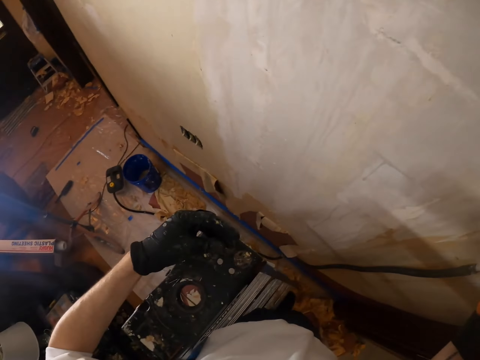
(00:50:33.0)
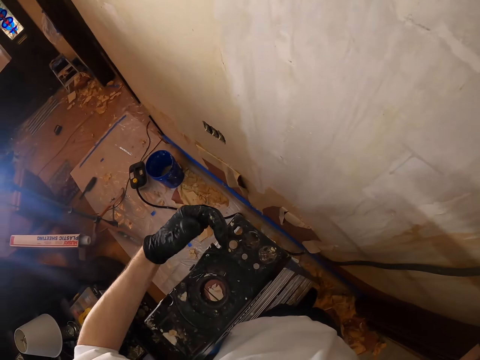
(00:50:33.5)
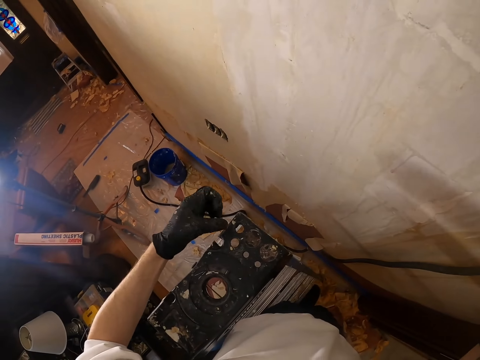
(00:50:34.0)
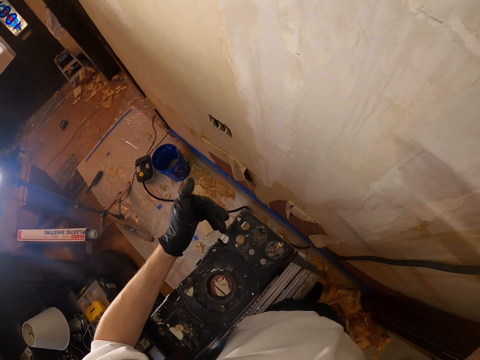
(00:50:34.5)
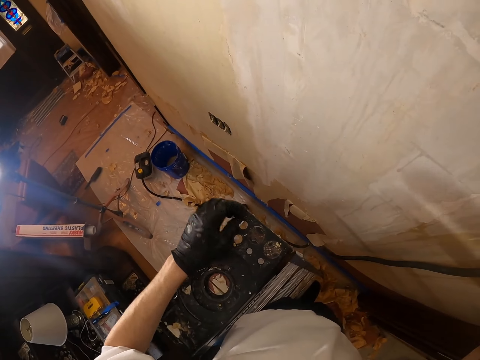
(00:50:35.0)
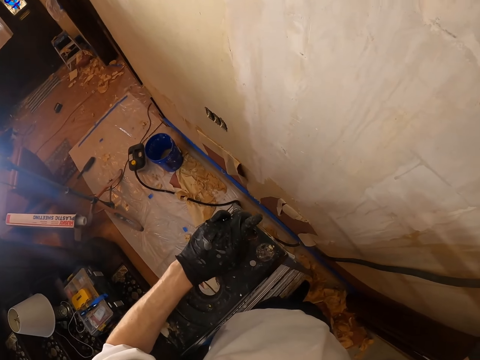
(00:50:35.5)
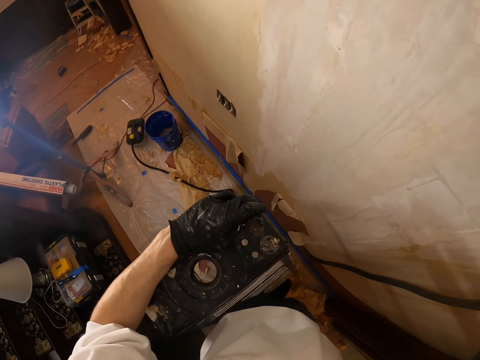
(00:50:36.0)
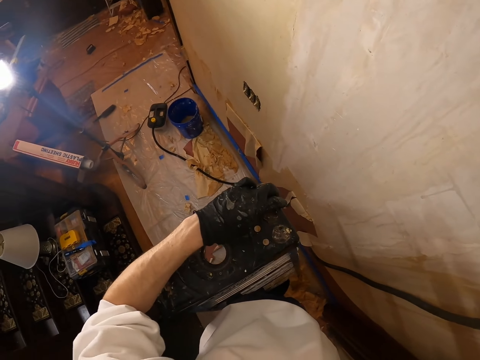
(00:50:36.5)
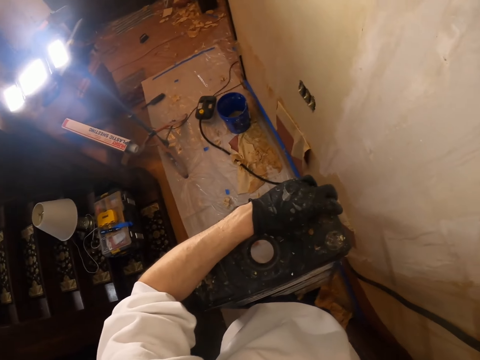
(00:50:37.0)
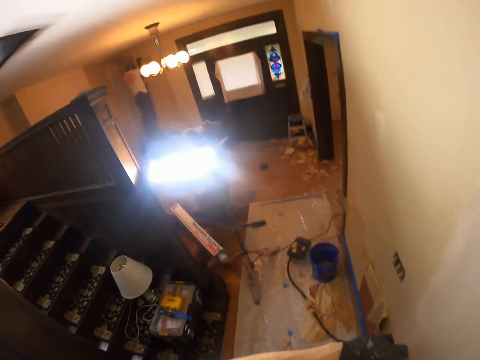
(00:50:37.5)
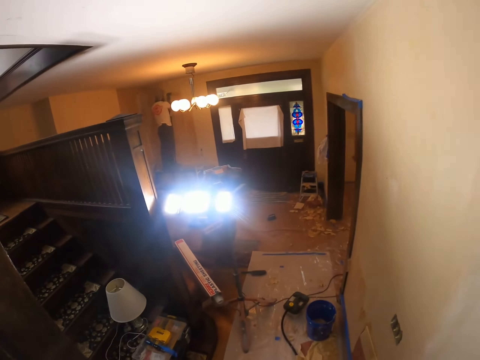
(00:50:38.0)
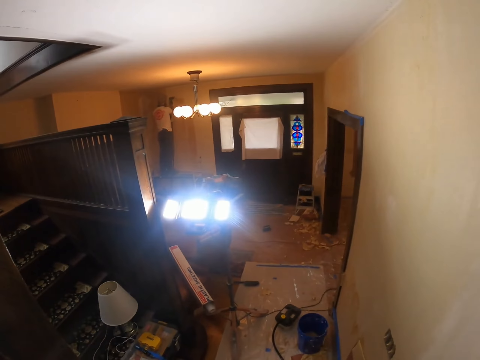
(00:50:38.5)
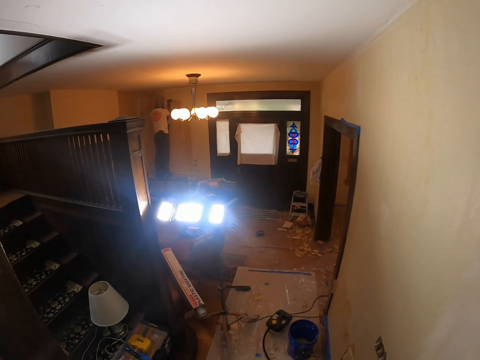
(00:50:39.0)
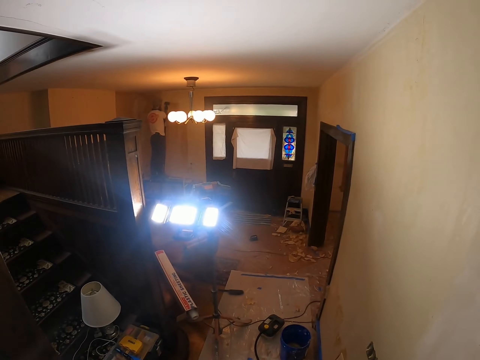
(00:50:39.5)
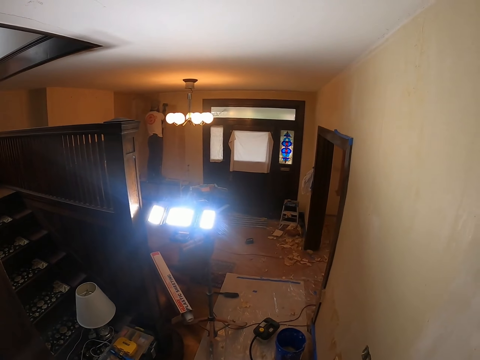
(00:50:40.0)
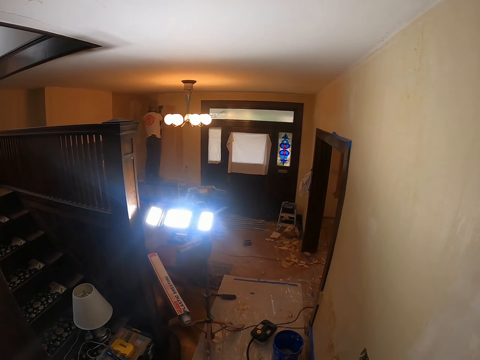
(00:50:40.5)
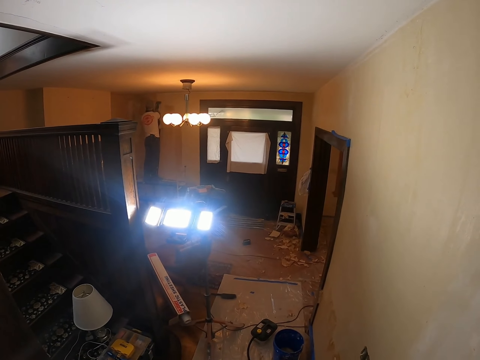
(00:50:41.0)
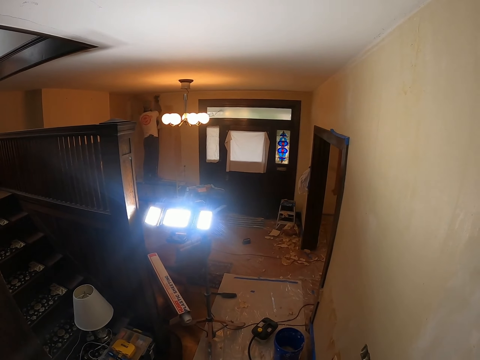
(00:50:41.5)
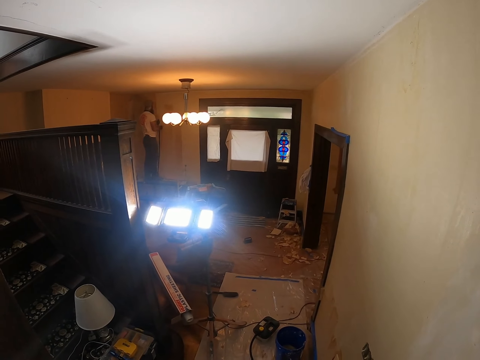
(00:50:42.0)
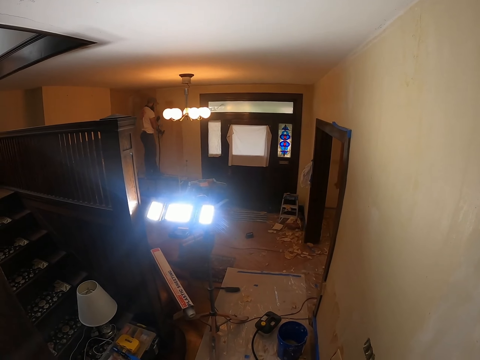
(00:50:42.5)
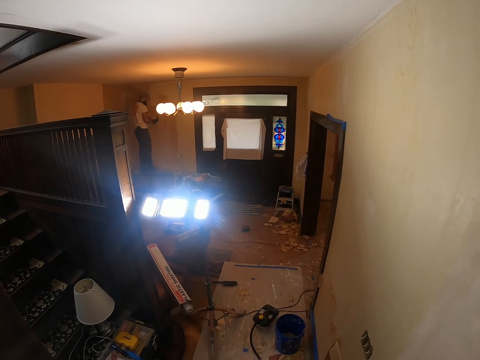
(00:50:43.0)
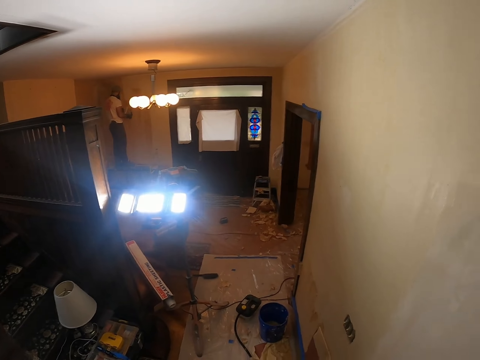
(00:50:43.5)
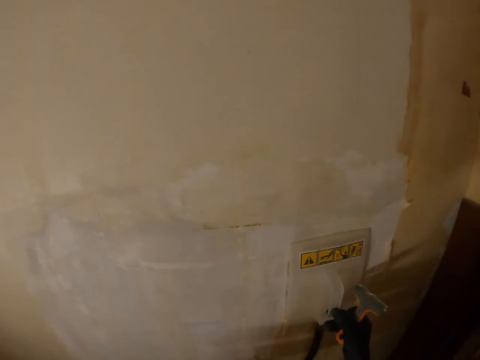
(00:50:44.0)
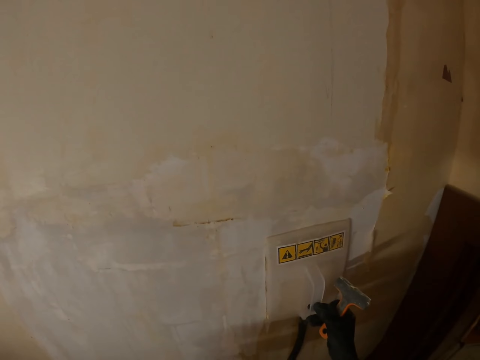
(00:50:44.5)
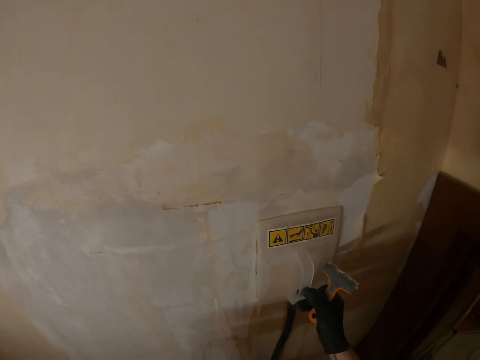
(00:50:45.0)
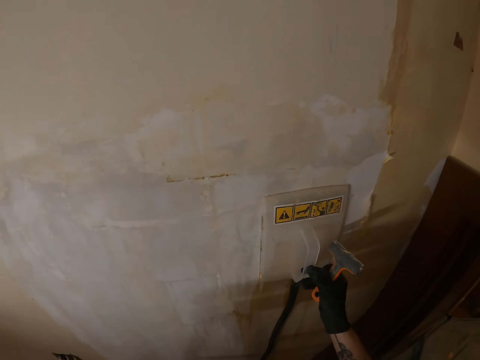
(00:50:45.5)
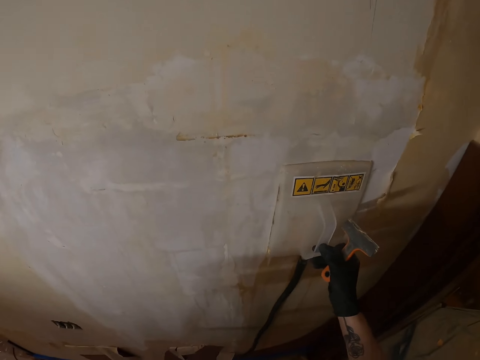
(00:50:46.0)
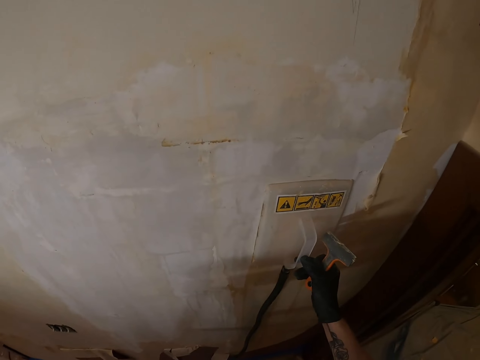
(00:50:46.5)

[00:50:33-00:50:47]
The camera wearer raises the left hand. They stare at the left hand thumb. They wipe the glove in the left hand. They rub the left hand fingers. They grab a ladder with the left hand. They place the left hand on a block. They look around. They stare at a person. They look around. They agitate the paint on the wall with a steam wallpaper stripper.

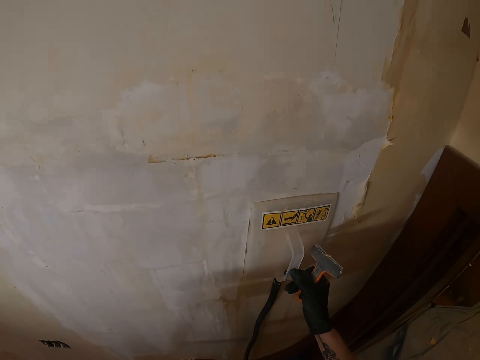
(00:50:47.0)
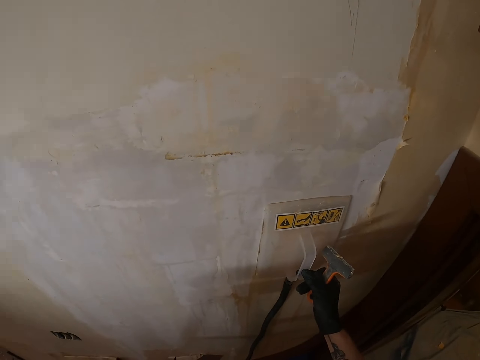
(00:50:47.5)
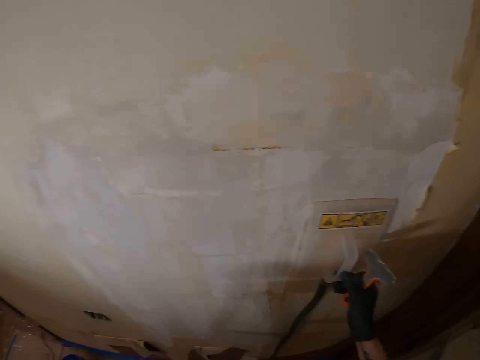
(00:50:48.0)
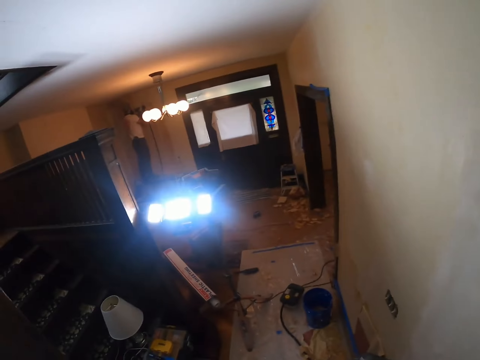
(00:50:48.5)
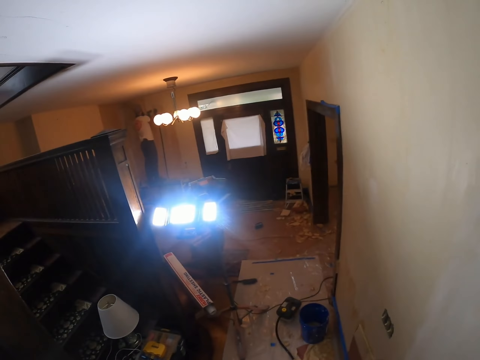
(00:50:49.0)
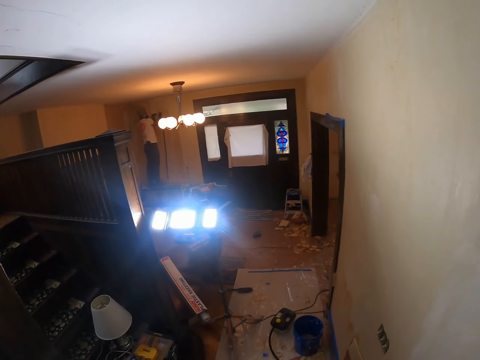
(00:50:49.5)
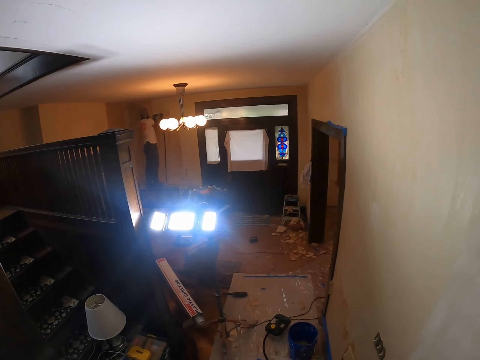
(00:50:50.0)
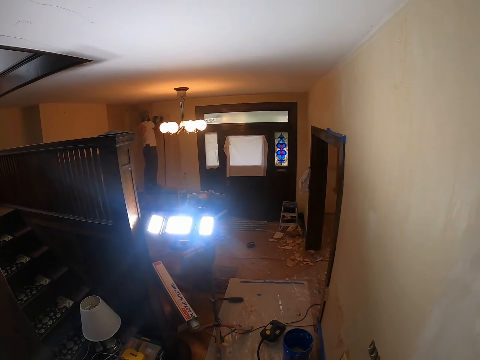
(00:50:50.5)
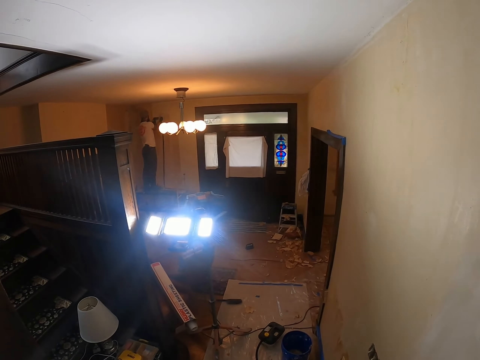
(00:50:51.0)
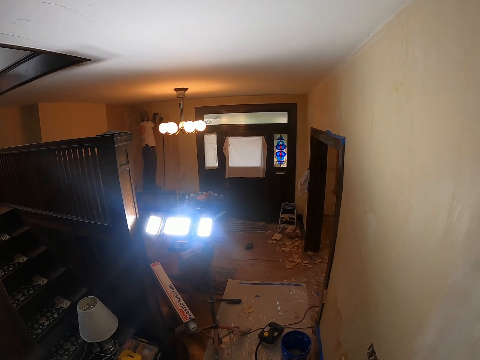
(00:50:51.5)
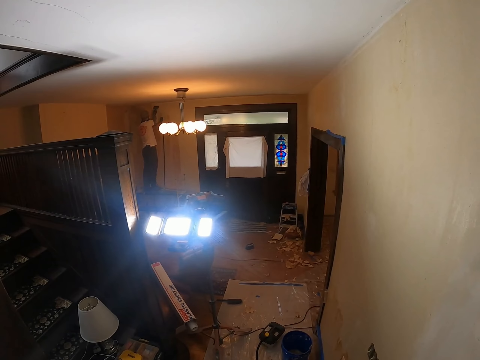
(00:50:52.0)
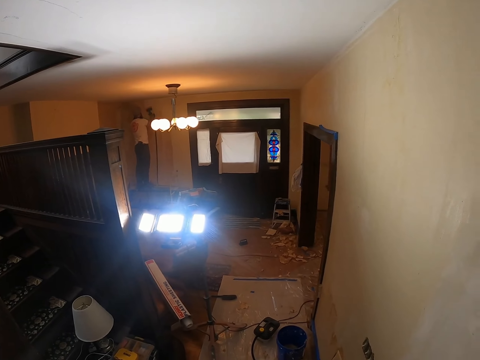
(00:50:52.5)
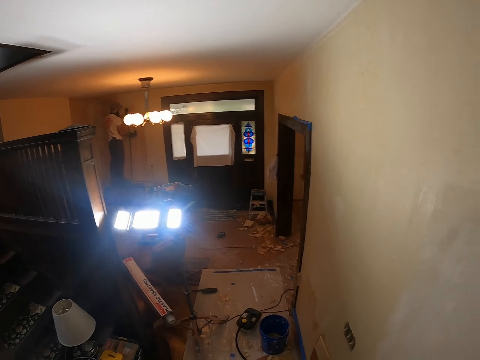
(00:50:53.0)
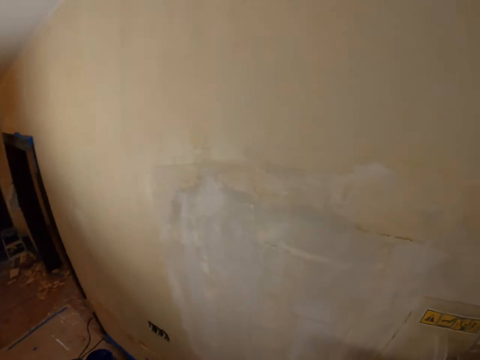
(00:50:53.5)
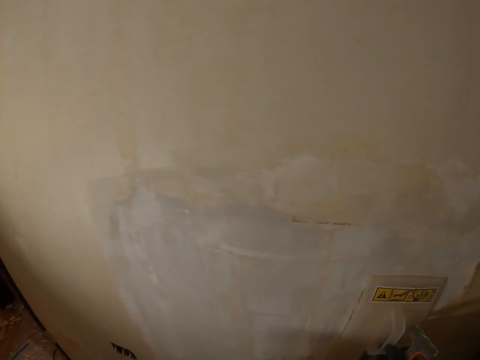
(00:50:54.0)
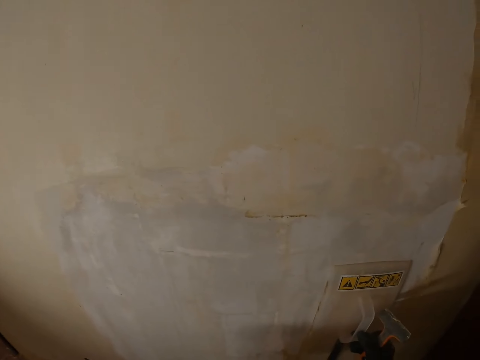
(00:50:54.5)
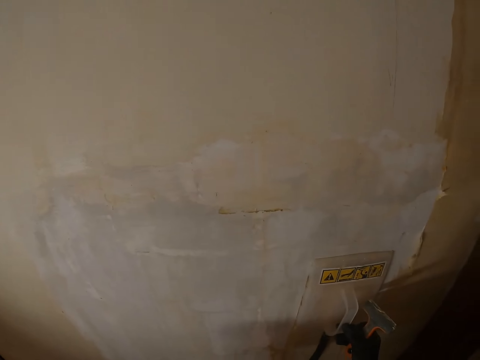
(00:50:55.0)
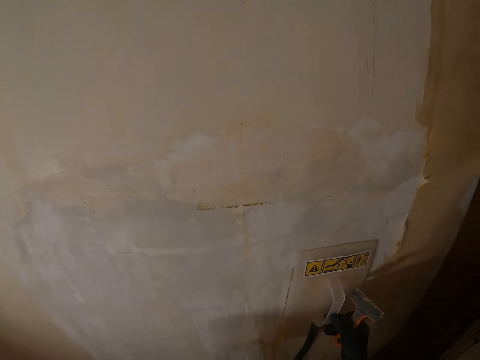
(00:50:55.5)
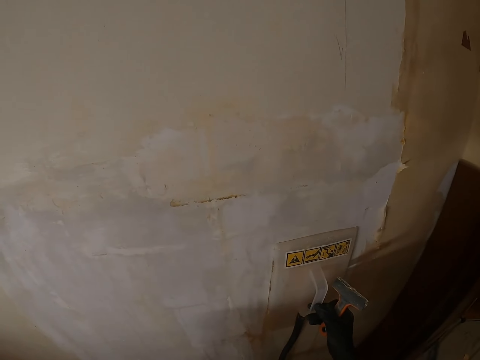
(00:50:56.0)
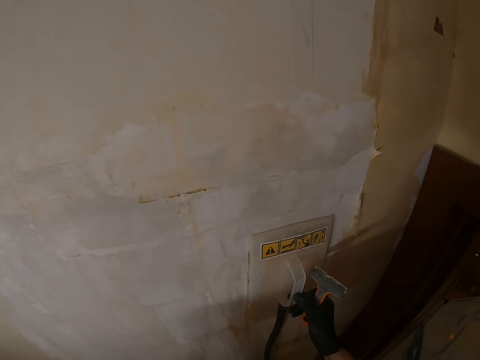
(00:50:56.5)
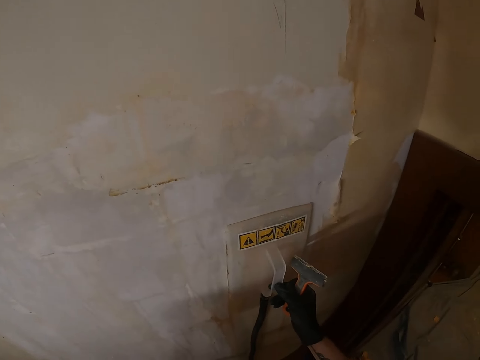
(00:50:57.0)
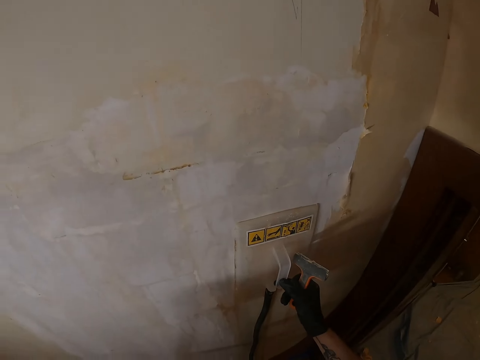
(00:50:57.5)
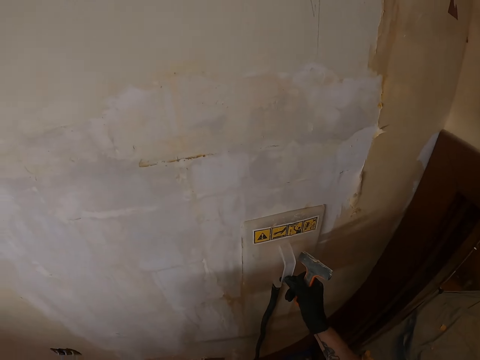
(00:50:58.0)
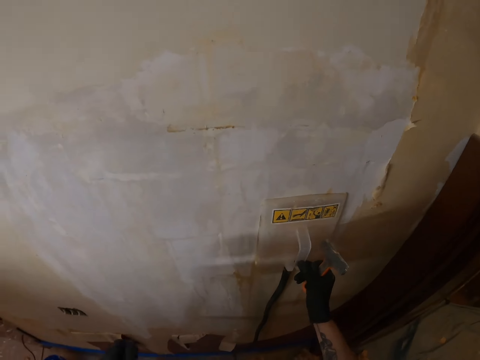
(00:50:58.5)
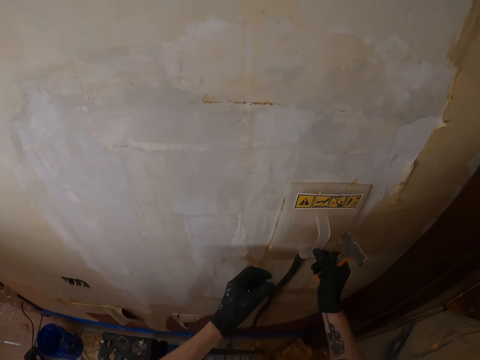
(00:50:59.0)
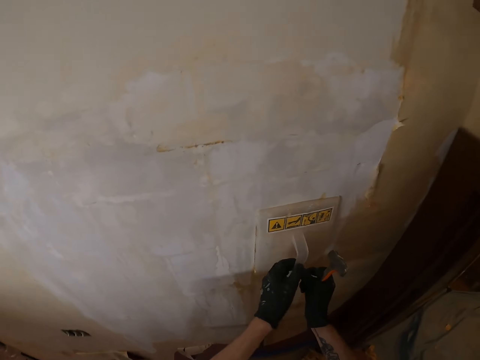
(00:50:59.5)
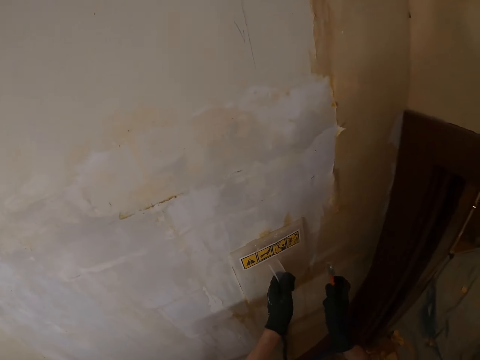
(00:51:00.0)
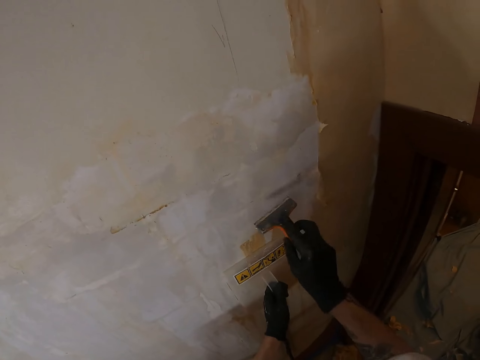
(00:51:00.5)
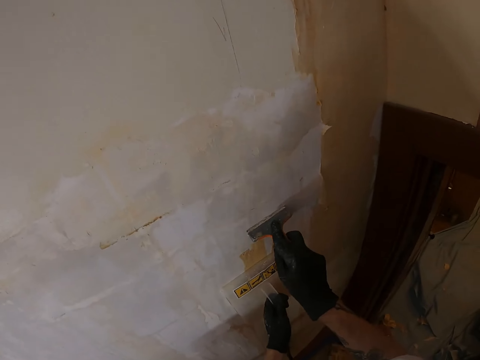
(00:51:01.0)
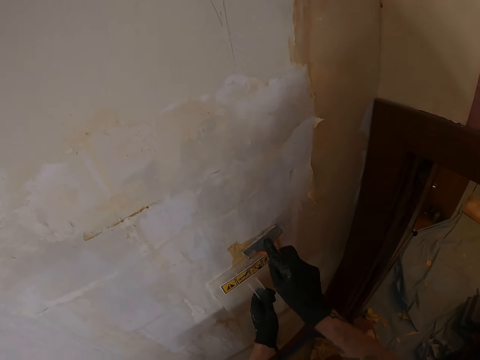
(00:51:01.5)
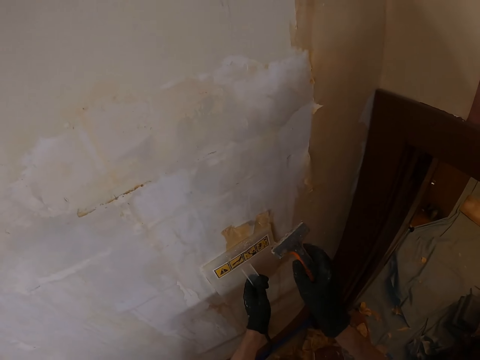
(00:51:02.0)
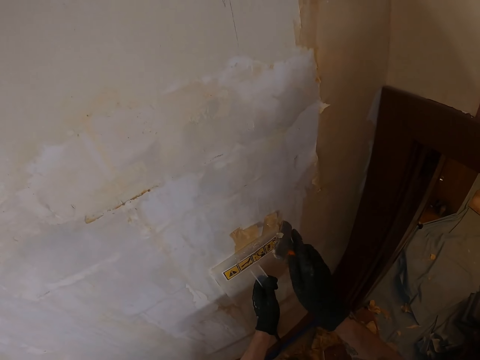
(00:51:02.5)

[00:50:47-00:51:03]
The camera wearer drags a hand float in the right hand on the wall. They look around. They stare at a person. They look around. They agitate the paint on the wall with a steam wallpaper stripper. They drag the hand float in the right hand on the wall. They hold the steam wallpaper stripper on the wall with the left hand. They remove paint from the wall with a paint scraper in the right hand.
